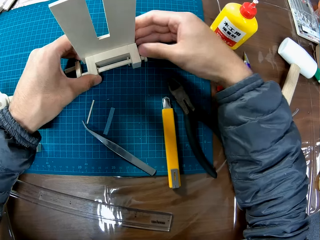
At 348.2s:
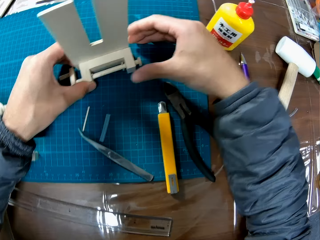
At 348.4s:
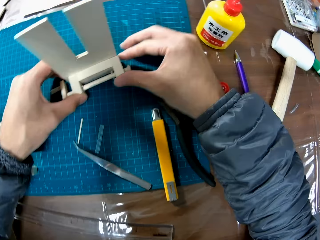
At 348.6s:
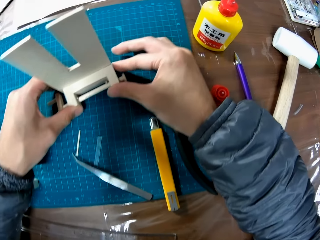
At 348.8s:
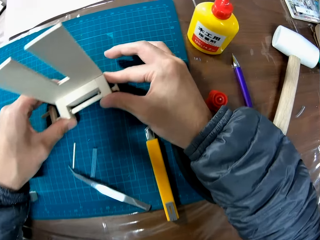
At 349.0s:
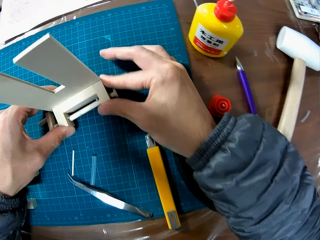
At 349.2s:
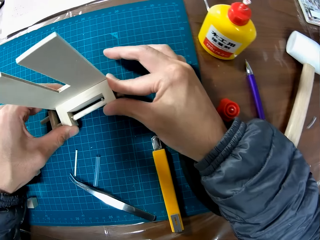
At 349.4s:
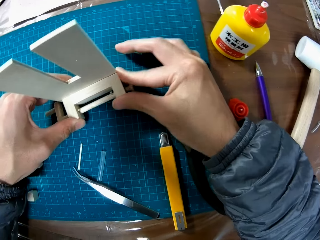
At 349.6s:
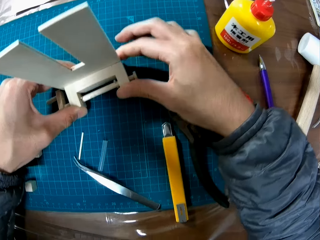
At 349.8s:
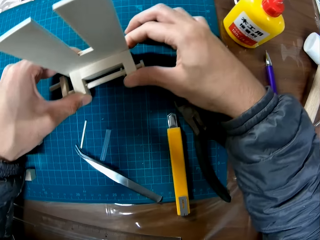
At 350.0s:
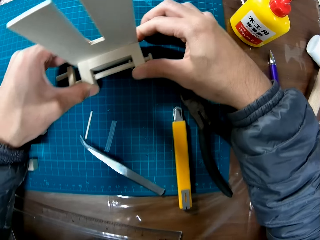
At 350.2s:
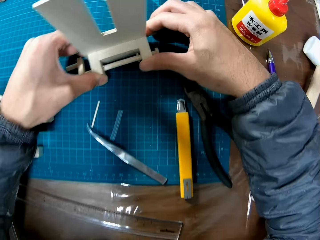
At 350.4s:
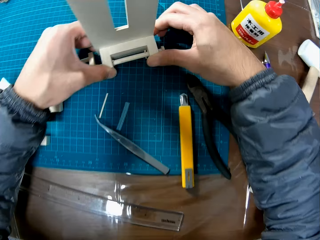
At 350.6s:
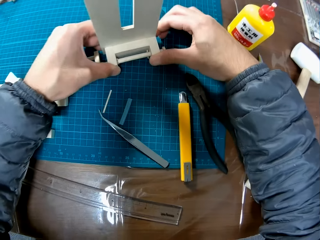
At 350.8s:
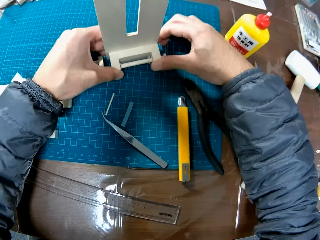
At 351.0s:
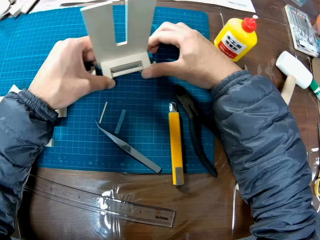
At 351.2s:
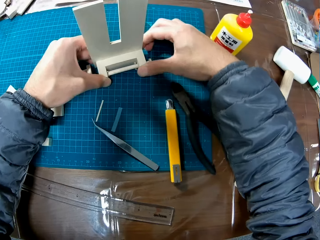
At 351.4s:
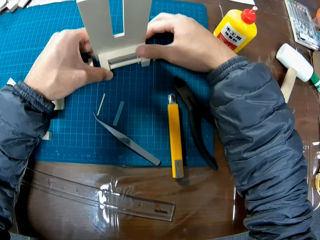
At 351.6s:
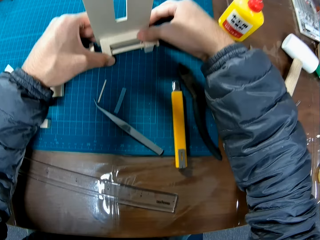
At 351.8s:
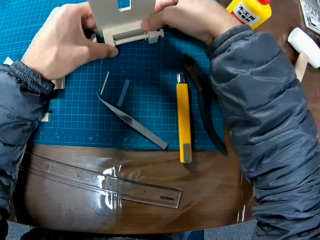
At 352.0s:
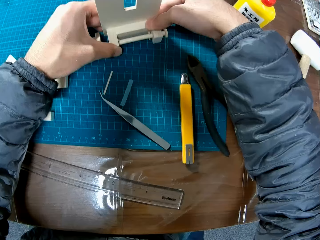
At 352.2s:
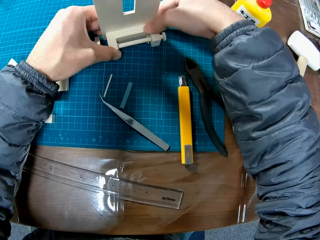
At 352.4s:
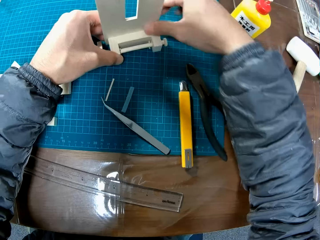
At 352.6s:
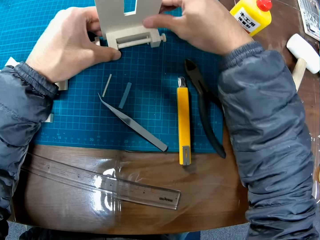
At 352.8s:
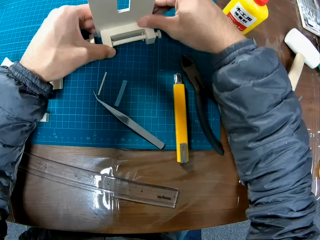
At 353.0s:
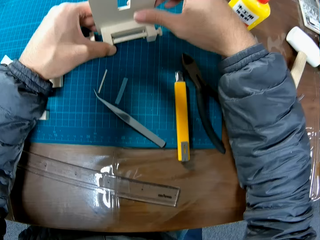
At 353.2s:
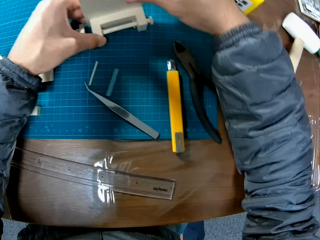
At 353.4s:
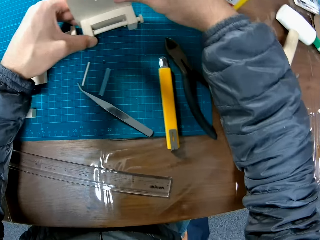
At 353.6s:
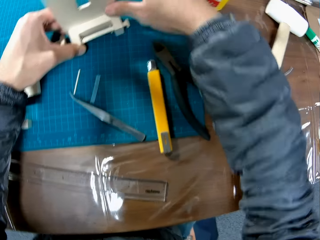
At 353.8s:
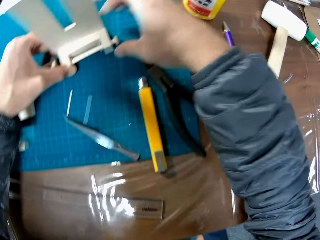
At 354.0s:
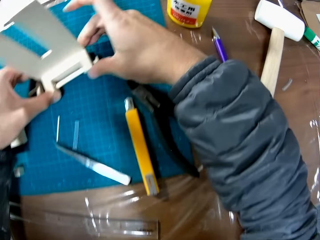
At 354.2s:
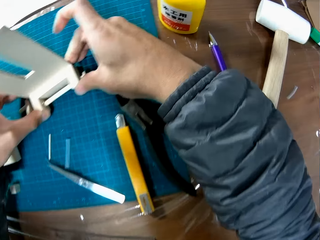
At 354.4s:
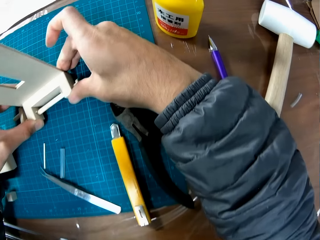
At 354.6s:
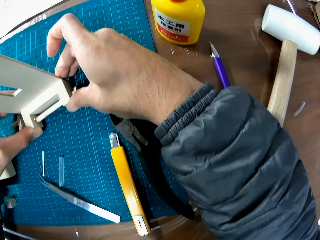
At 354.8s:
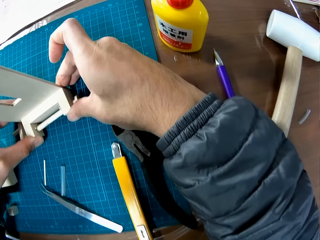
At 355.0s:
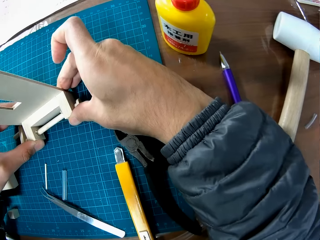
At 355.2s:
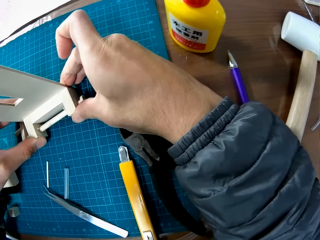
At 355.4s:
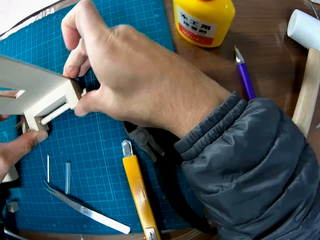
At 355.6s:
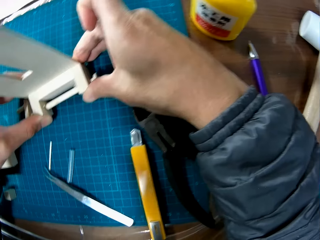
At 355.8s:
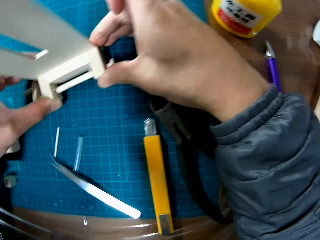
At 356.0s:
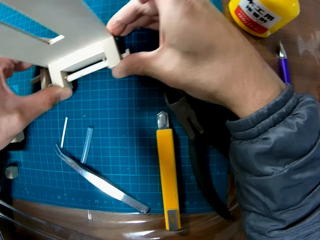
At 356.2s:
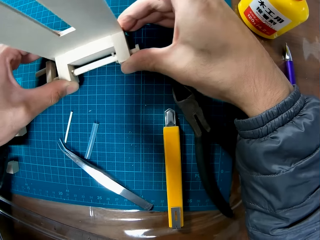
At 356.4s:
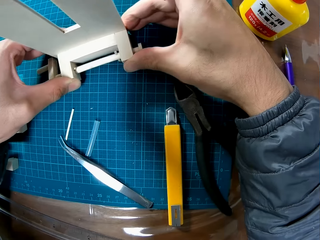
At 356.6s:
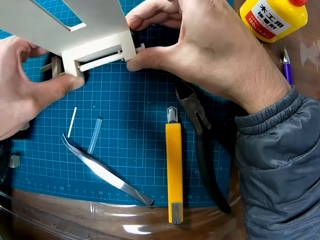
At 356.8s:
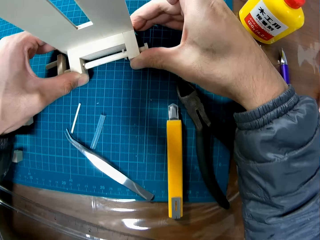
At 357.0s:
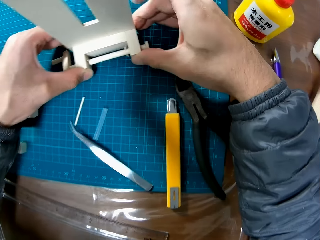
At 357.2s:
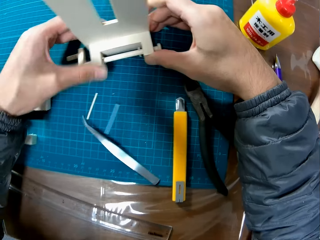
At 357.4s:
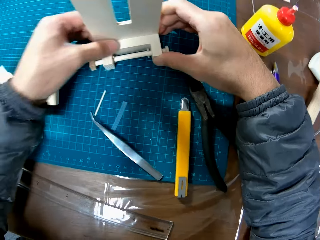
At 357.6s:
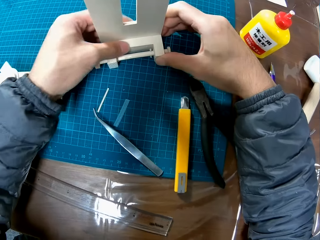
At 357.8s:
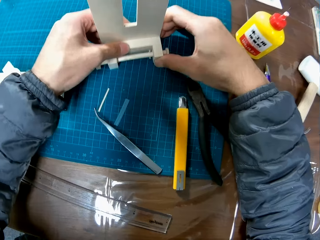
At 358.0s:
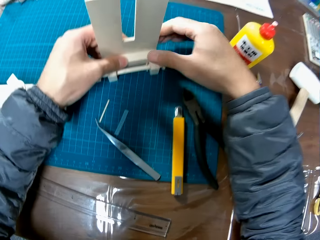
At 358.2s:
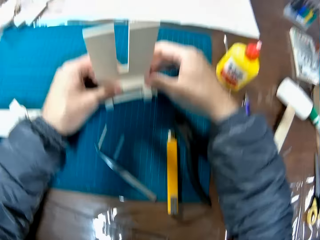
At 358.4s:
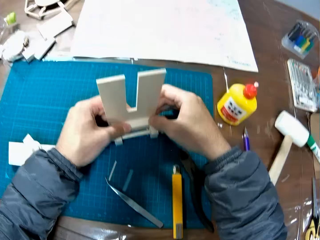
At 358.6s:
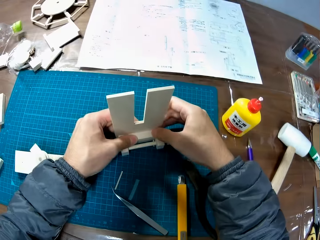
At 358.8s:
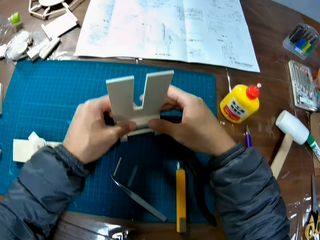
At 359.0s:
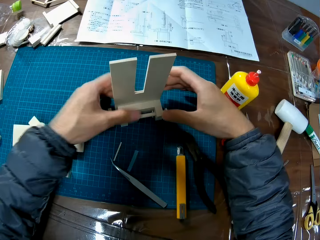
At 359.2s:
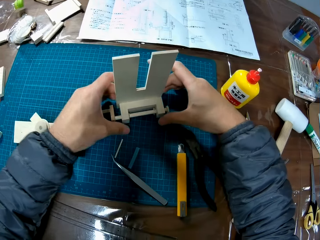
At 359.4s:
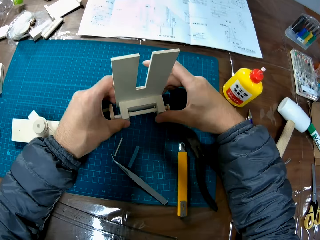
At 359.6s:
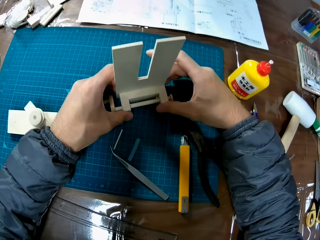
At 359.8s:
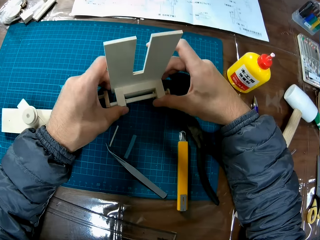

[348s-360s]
The camera wearer fixes the model.

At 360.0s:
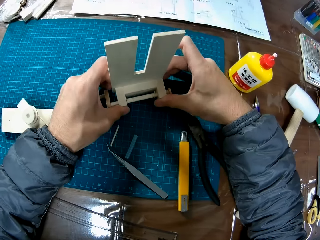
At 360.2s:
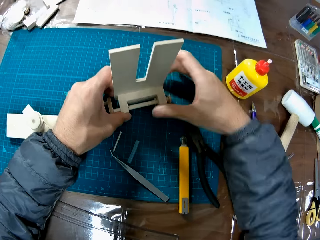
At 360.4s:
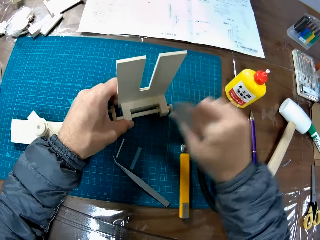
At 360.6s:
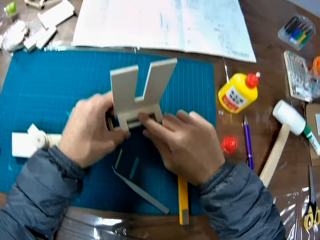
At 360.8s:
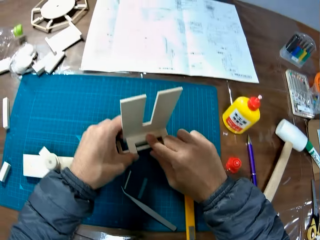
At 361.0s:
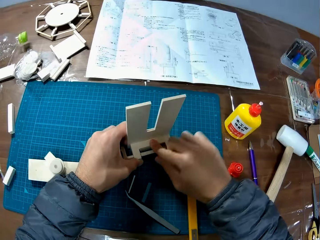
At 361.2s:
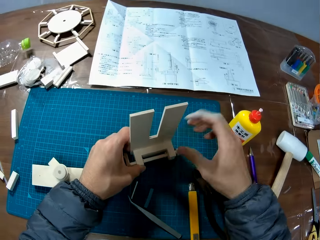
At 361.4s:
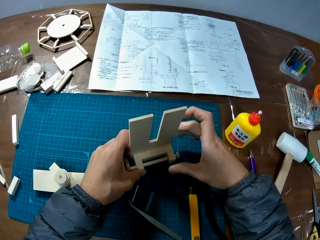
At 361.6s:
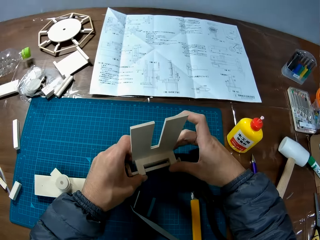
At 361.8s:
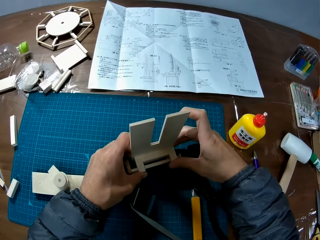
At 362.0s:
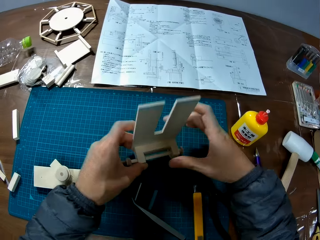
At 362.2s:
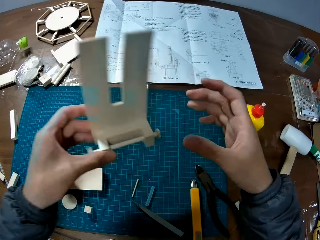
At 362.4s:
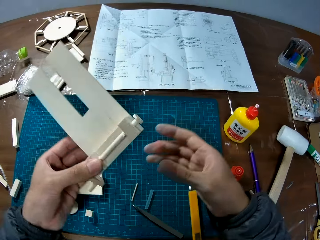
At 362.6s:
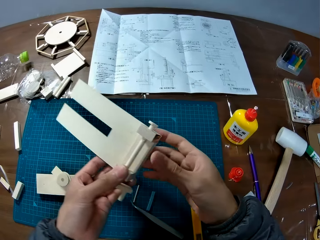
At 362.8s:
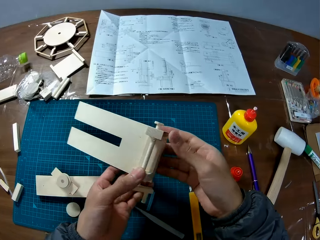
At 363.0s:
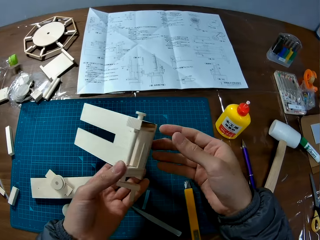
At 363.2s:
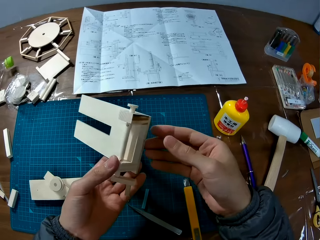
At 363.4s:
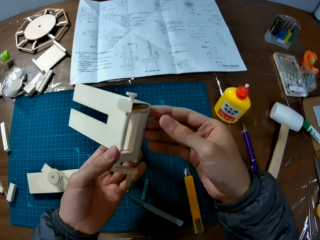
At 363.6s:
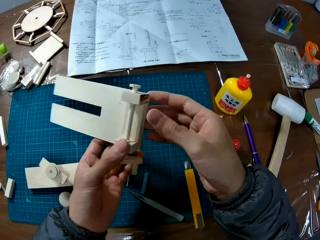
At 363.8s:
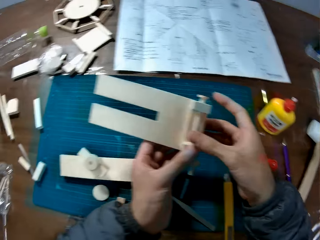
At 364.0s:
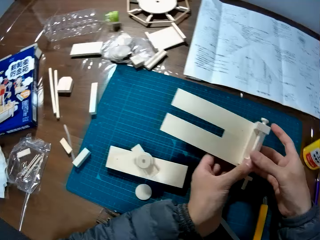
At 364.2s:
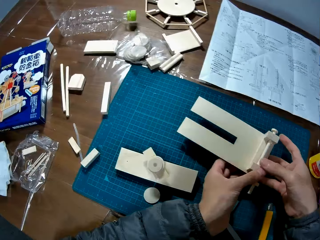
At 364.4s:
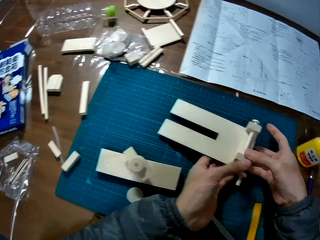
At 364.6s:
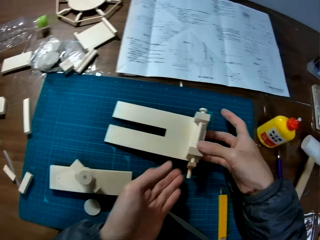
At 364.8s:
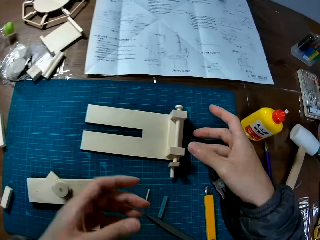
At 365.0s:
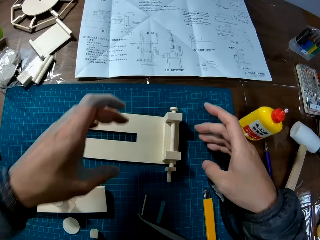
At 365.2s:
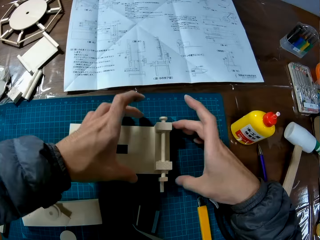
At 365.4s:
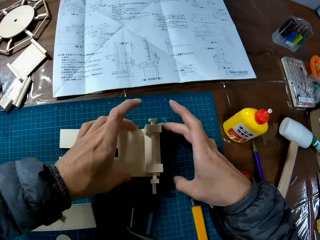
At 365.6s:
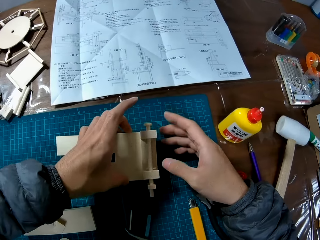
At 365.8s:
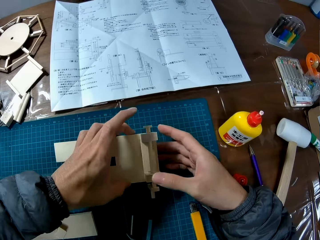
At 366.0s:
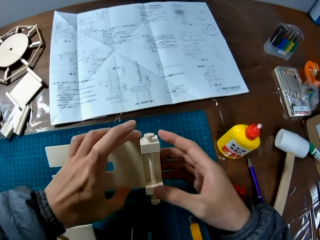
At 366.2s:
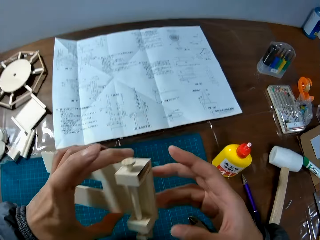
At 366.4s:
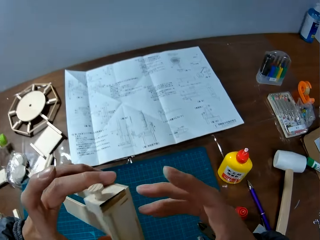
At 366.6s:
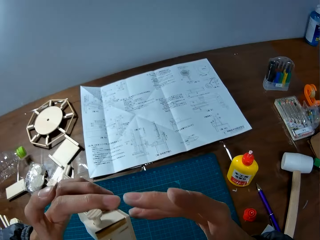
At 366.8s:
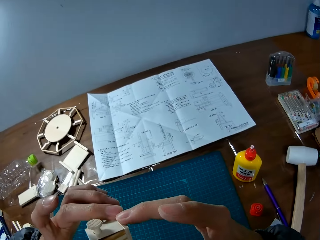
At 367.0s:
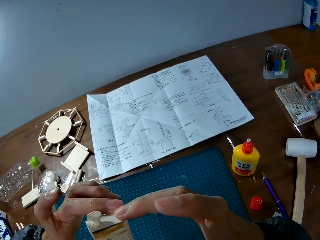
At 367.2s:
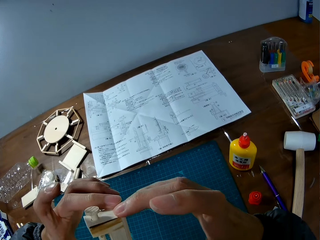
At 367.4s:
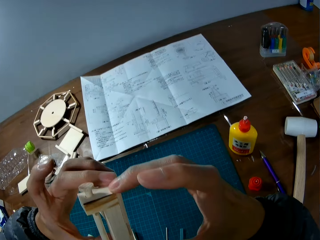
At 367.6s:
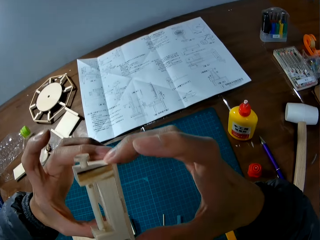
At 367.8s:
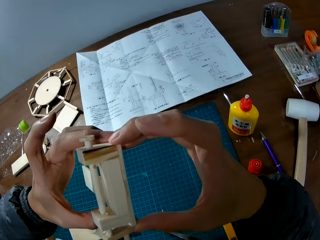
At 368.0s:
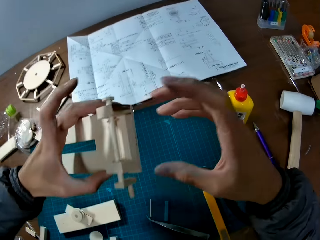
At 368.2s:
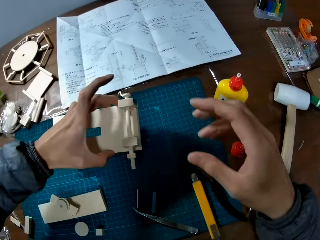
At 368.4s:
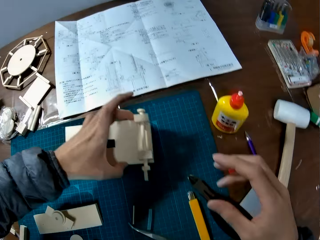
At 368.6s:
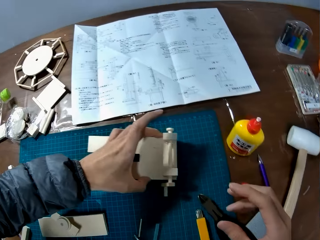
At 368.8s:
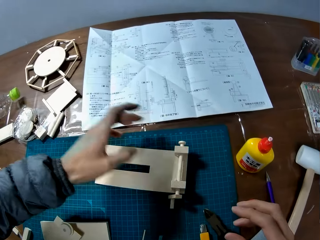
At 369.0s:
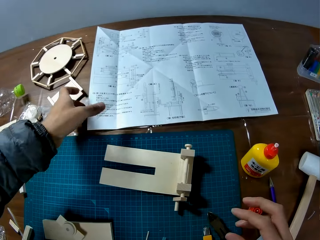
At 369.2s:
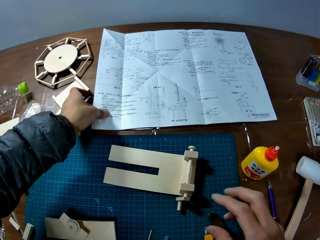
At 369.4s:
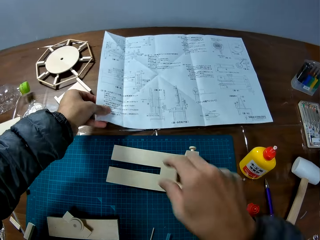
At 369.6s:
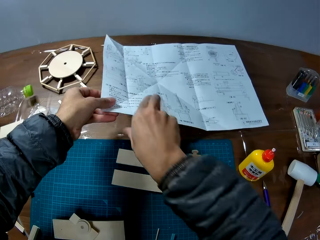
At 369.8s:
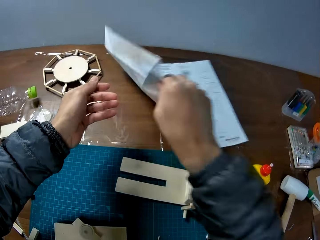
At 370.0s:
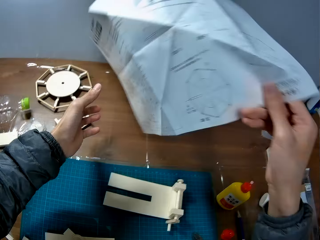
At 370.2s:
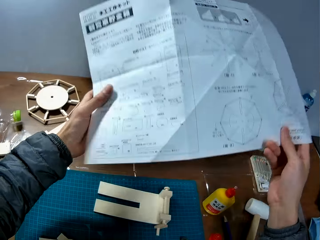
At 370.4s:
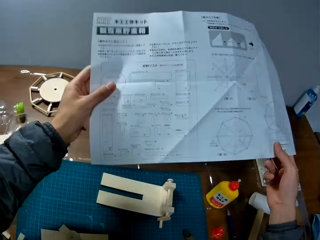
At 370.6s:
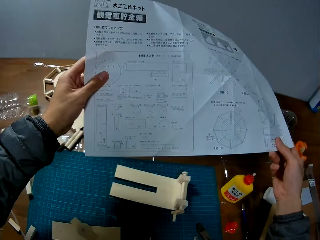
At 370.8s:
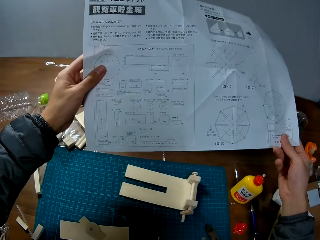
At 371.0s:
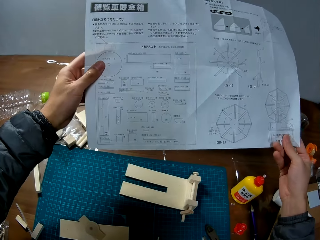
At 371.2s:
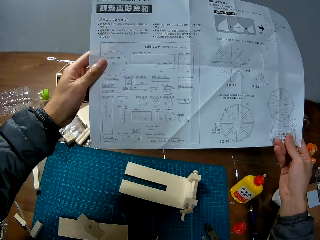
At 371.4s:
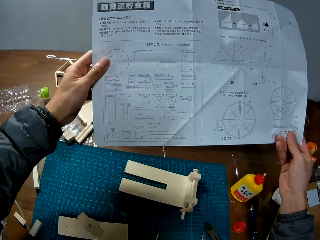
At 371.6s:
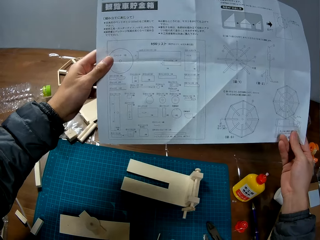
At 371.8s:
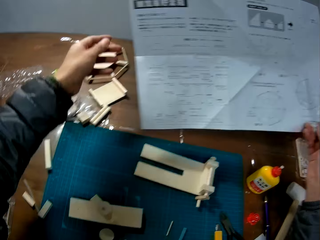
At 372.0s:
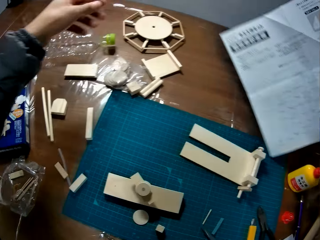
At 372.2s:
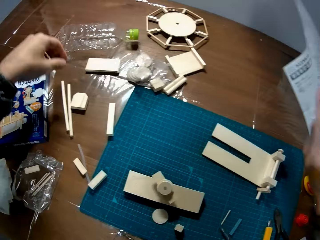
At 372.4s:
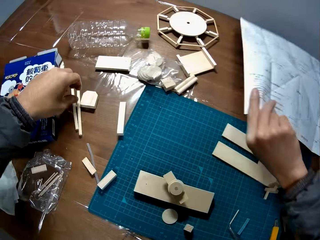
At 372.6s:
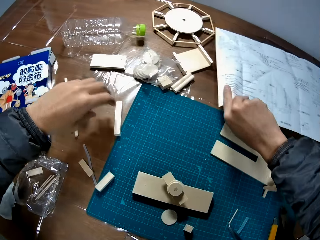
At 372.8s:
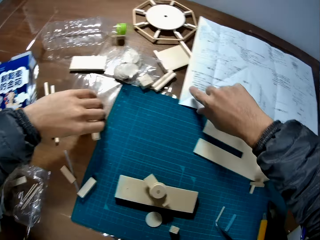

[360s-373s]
The camera wearer picks the model. They hold the model. They put the model on the cutting mat. They pick the model. They hold the model. They put the model on the cutting mat. They pick the paper. They flip the manual on the table. They hold the paper. They read the paper.
